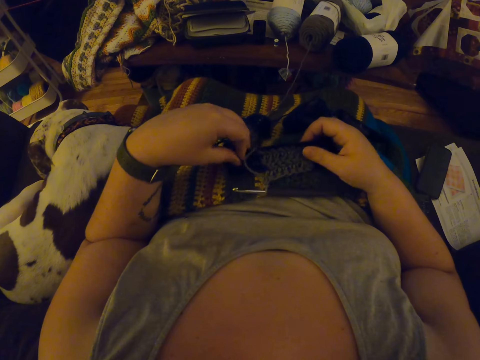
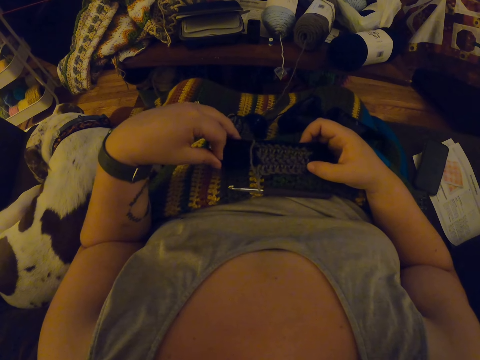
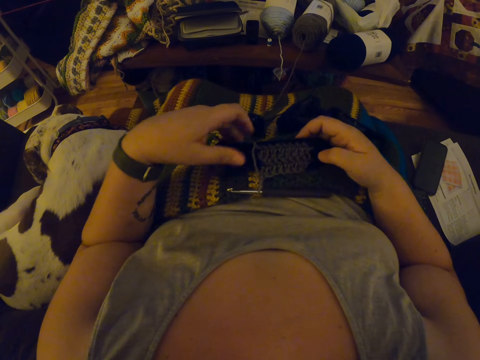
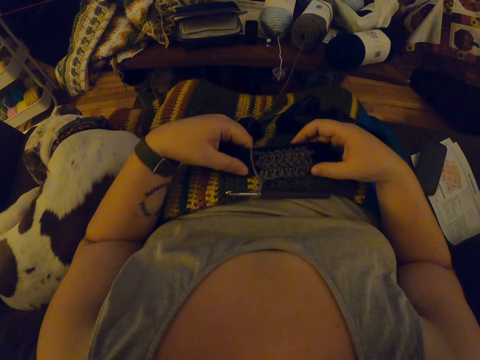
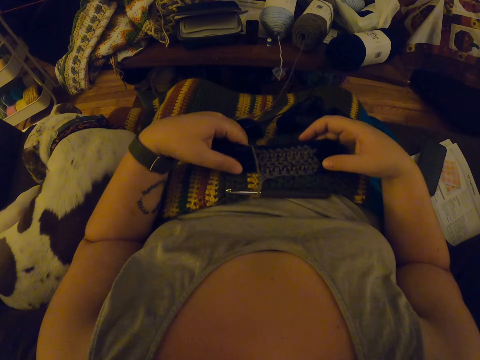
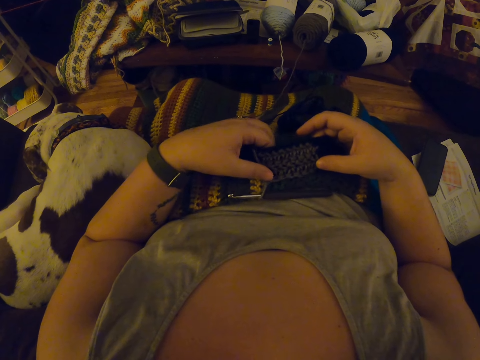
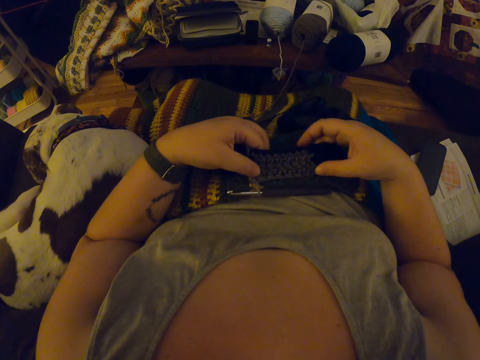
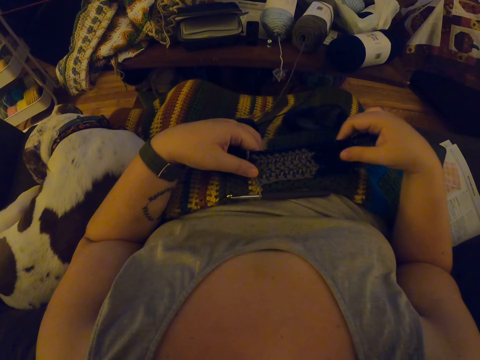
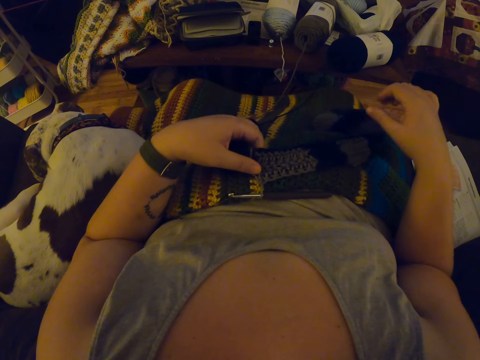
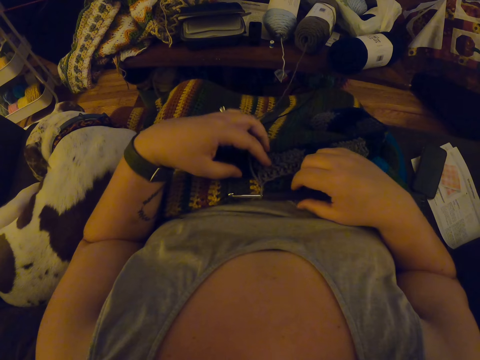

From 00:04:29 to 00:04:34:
The camera wearer tightens the crochet thread. She picks up the crochet hook from her lap.

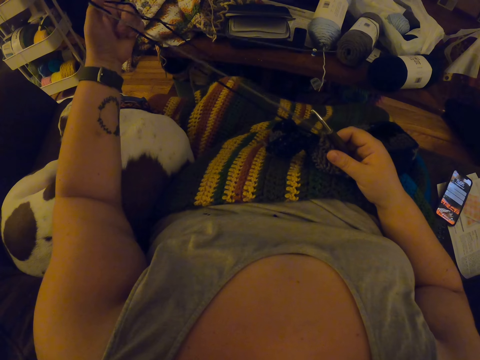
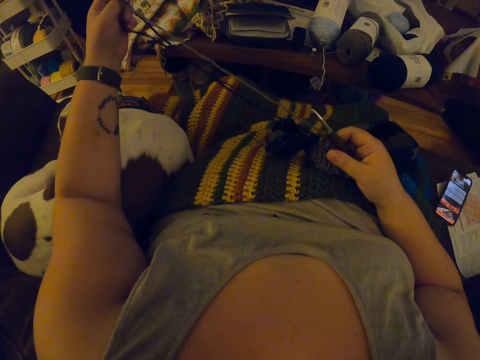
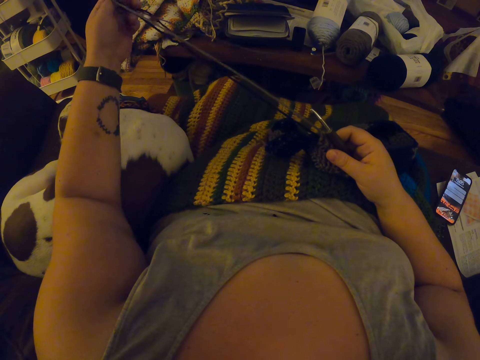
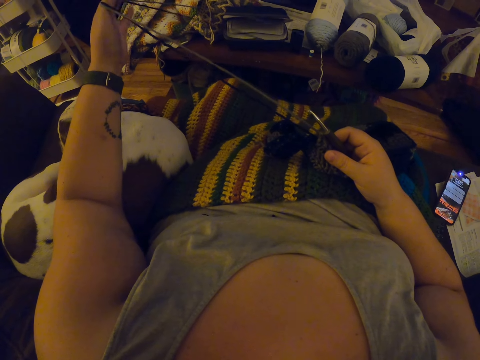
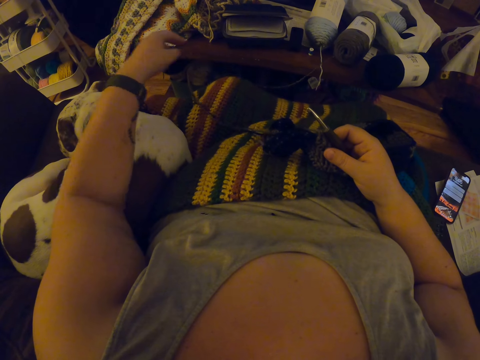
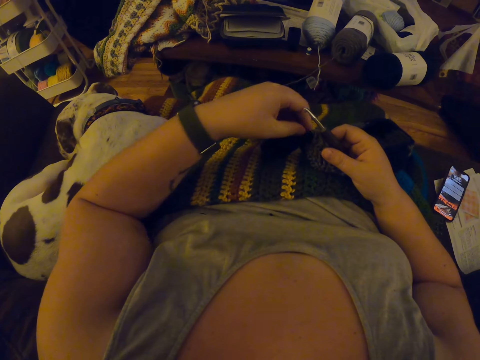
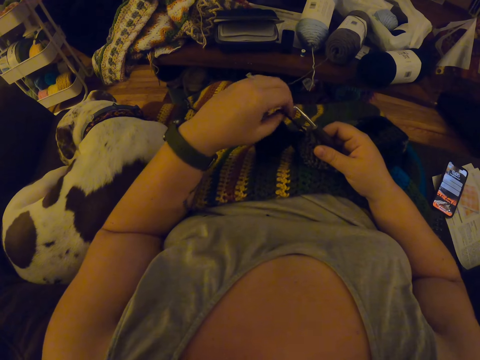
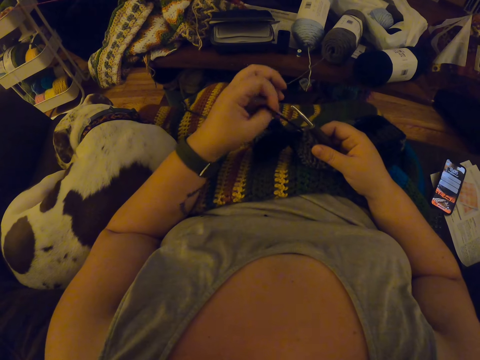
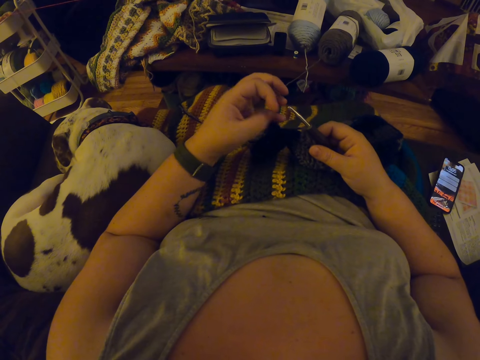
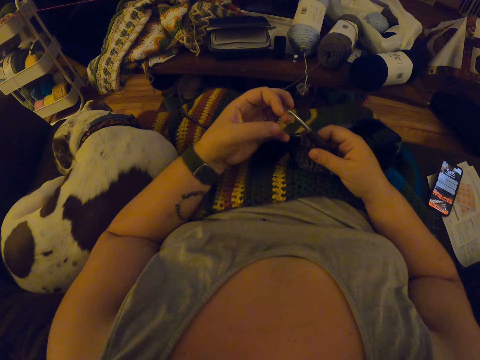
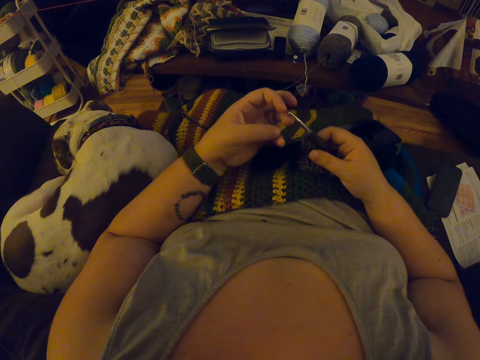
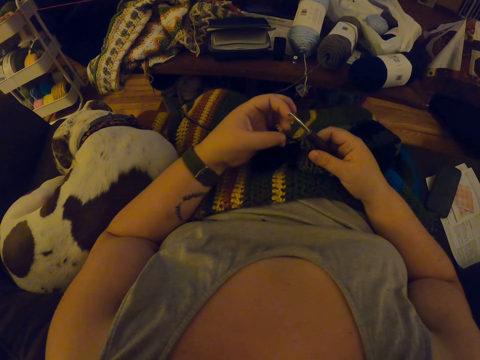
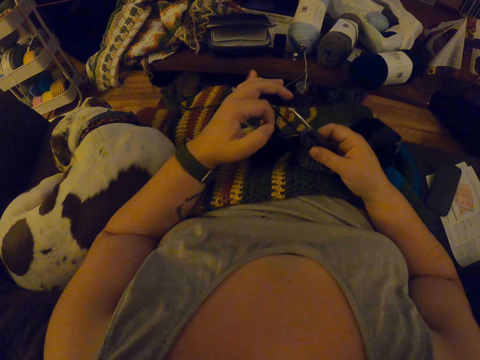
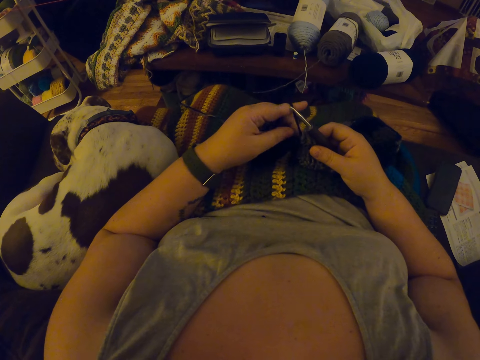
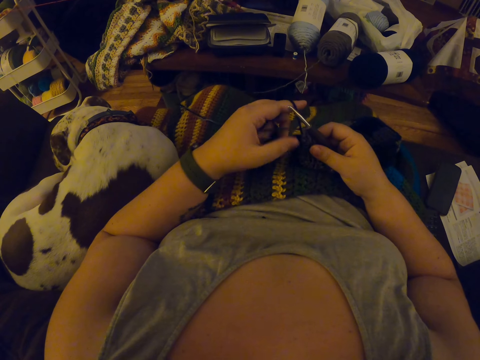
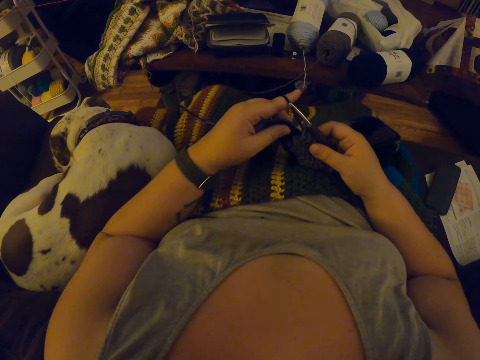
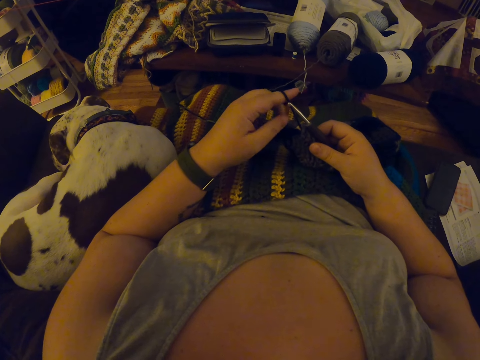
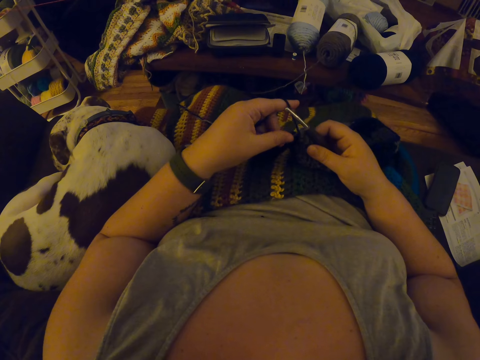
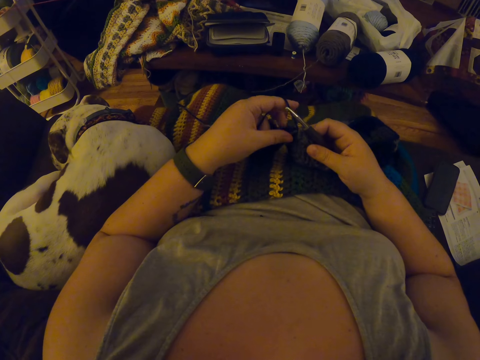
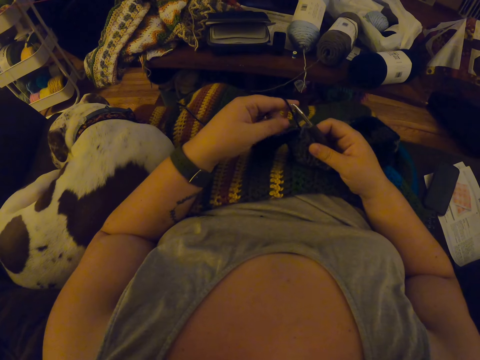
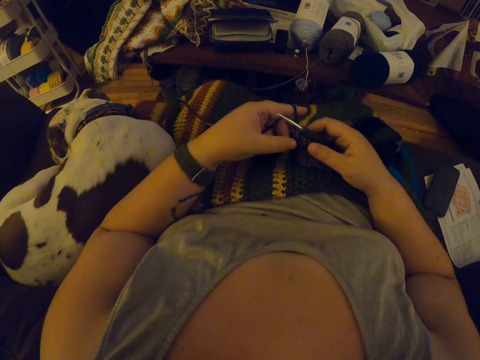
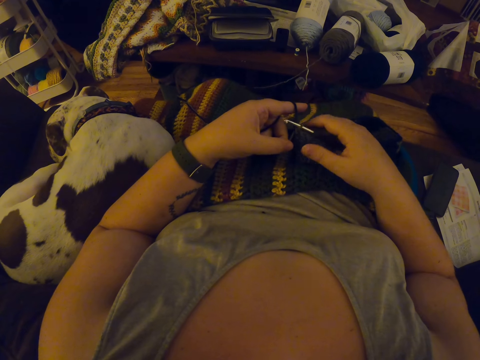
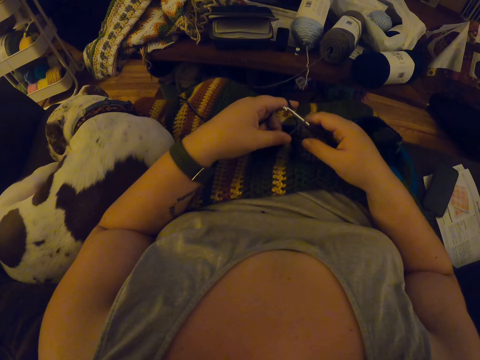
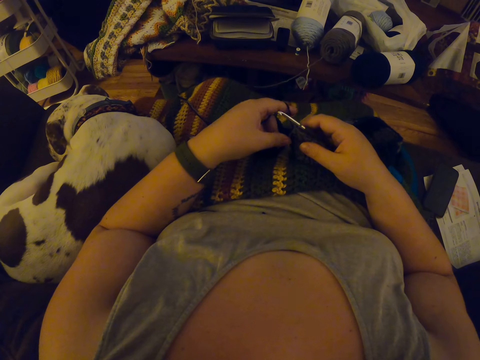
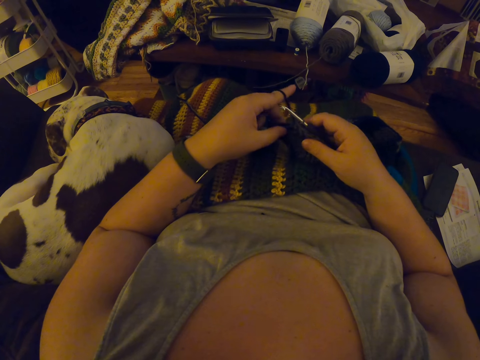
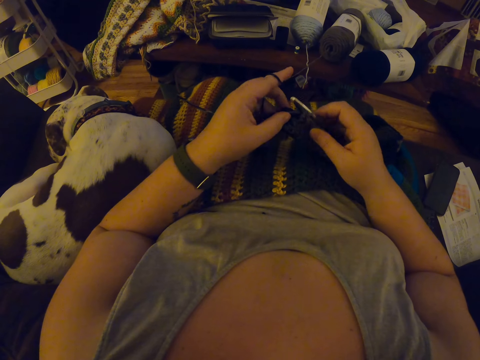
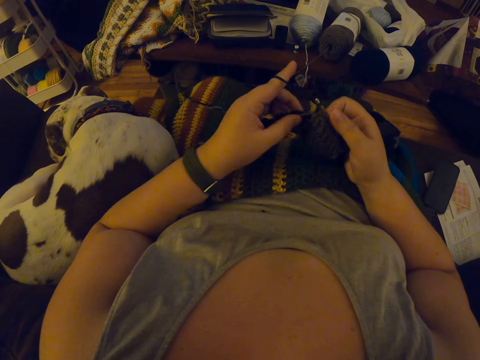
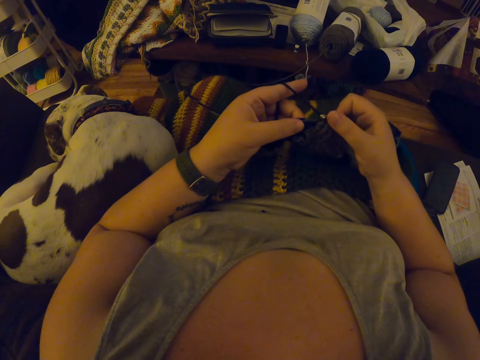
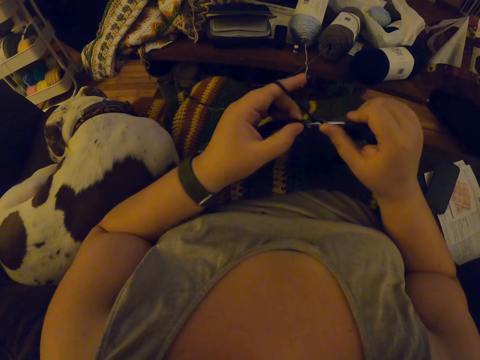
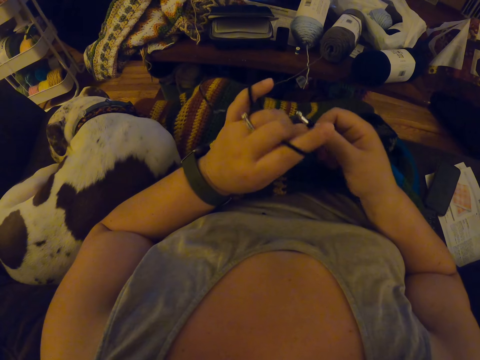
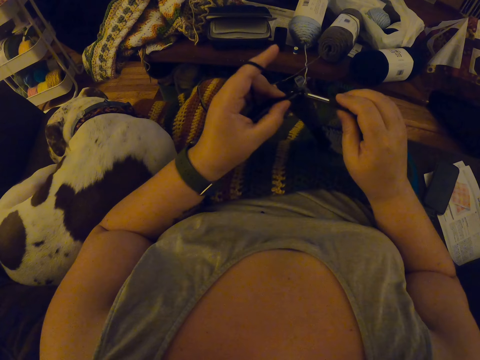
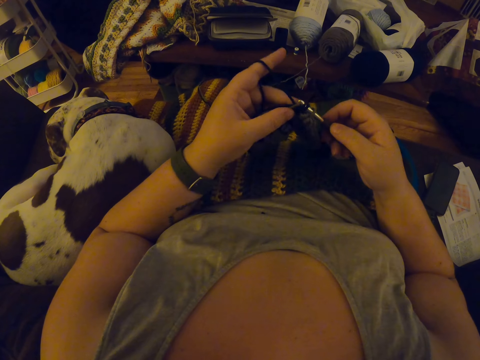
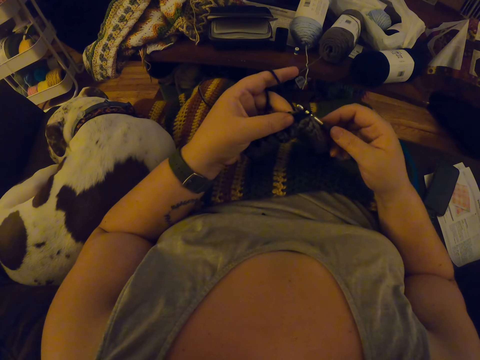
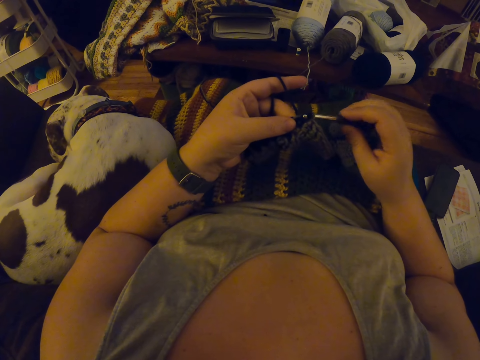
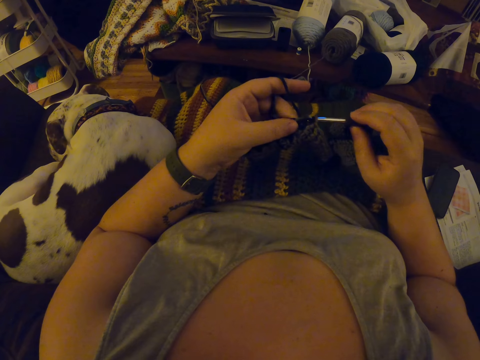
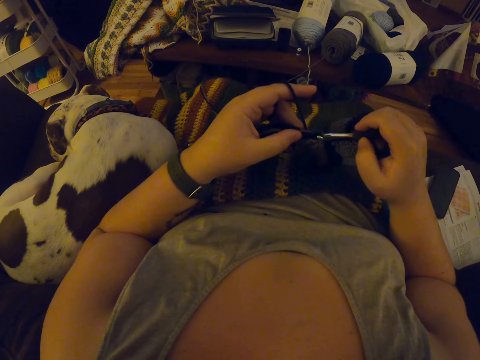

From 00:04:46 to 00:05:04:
The camera wearer unhands the thread. She picks up the thread and aligns the thread. She hangs the black yarn on her left index finger. She aligns the fabric. She crochets the black yarn with the crochet hook.

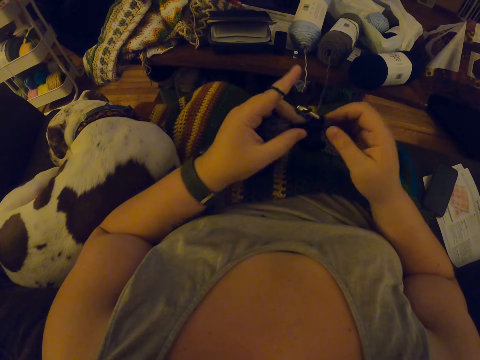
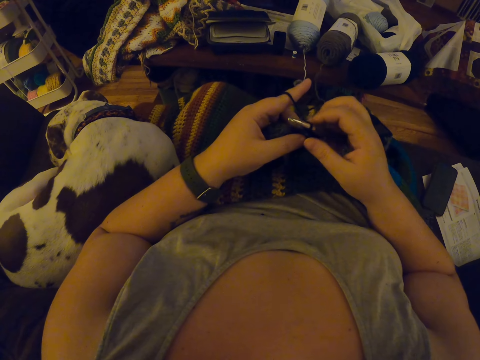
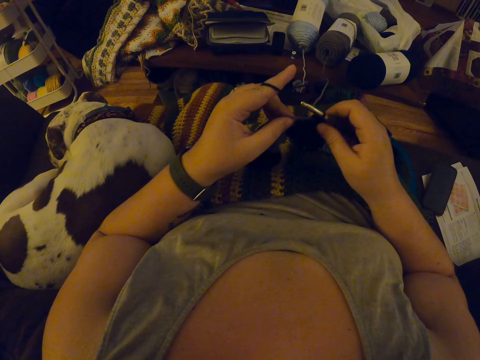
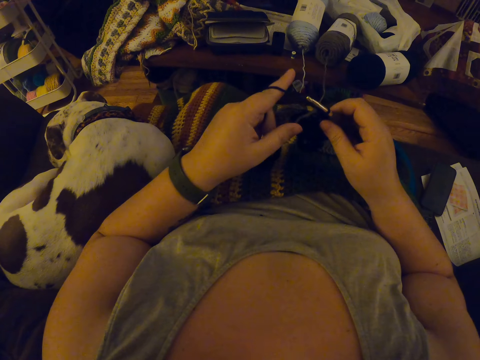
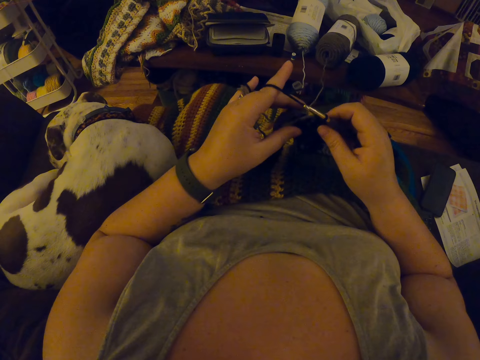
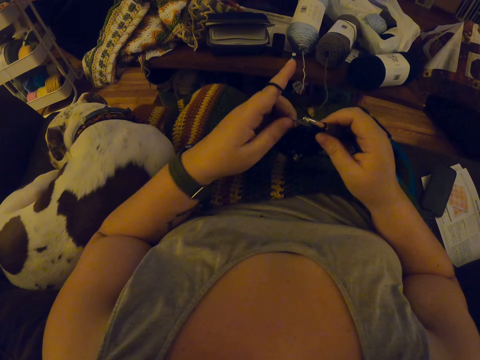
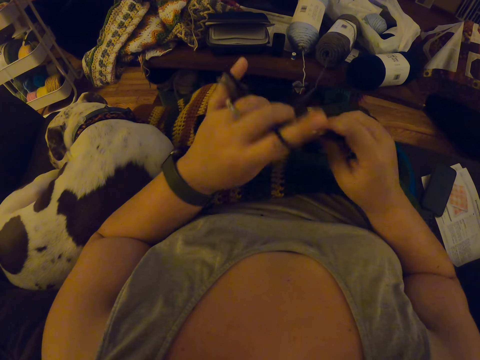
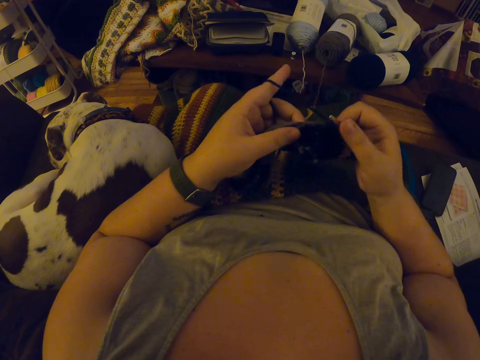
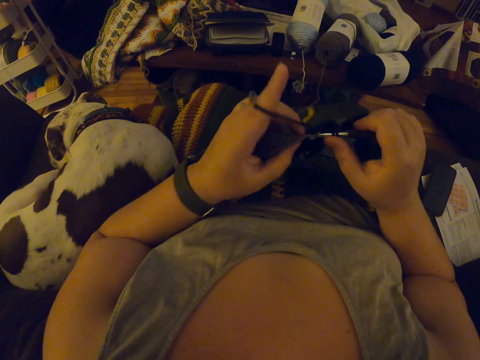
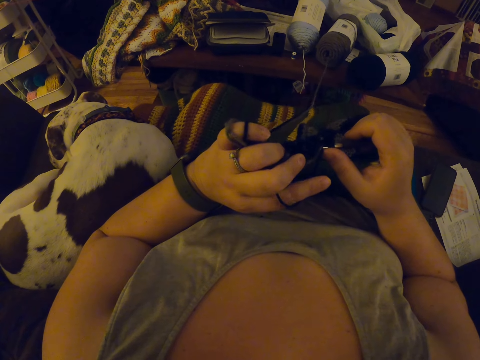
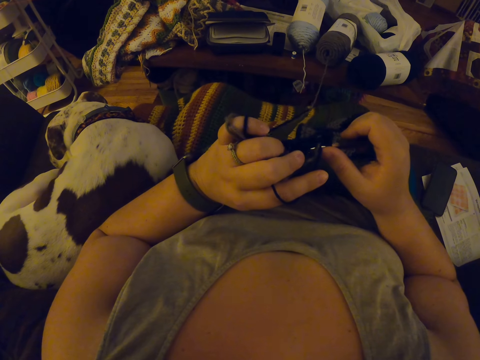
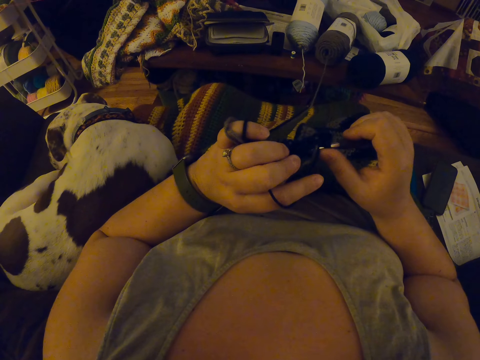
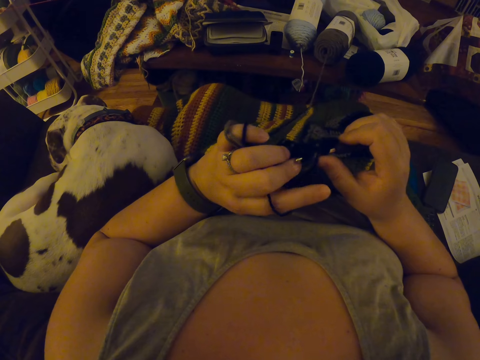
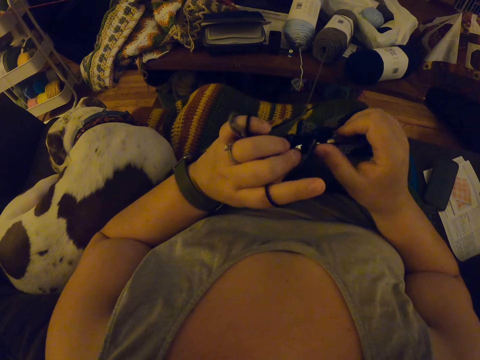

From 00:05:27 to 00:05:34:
The camera wearer aligns the thread. They crochet the fabric. They stare at the fabric.
